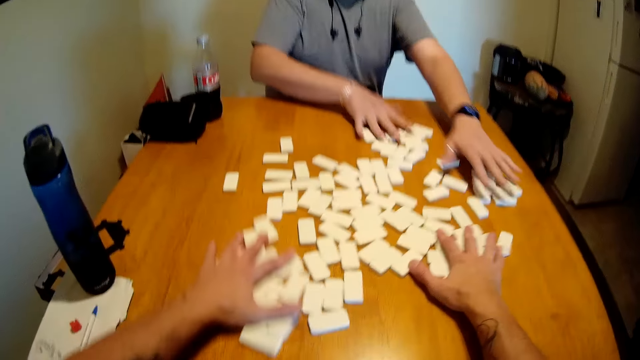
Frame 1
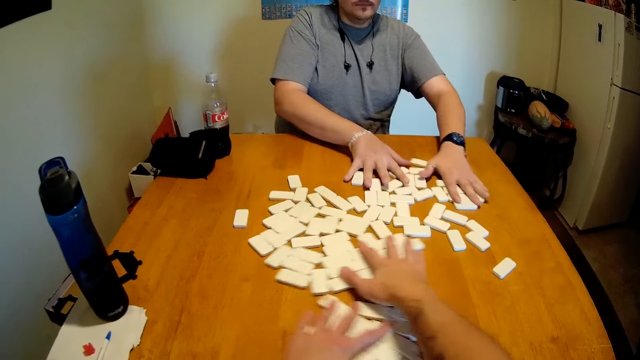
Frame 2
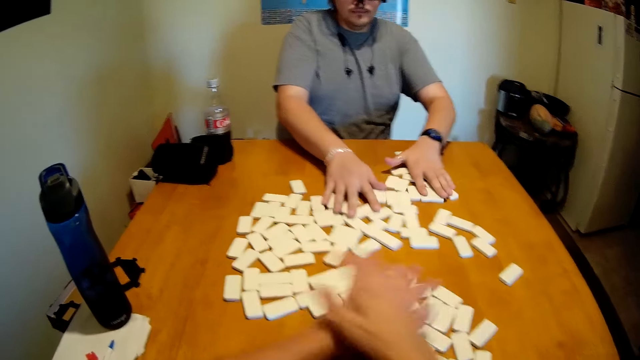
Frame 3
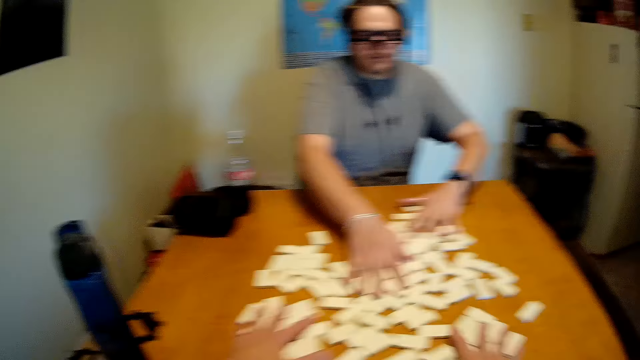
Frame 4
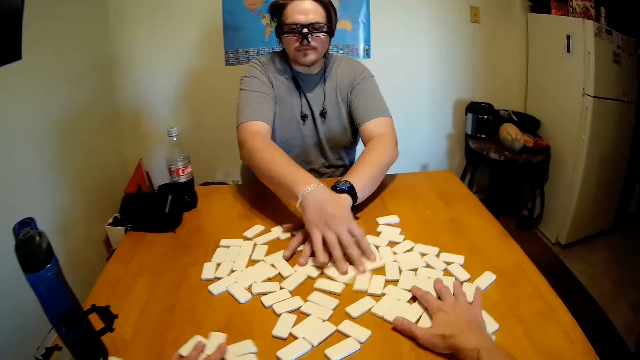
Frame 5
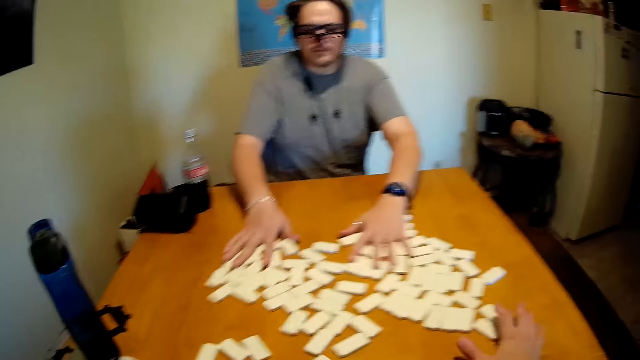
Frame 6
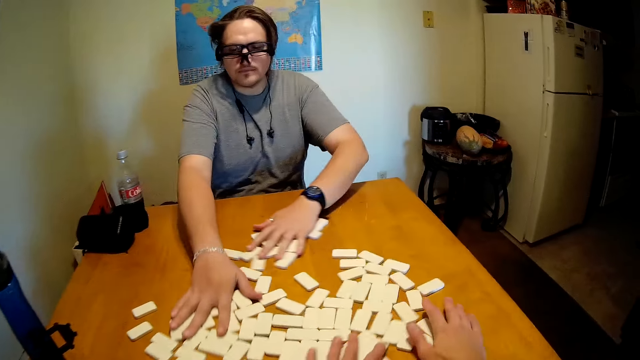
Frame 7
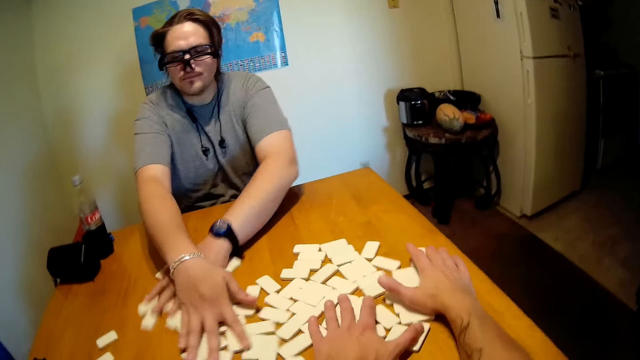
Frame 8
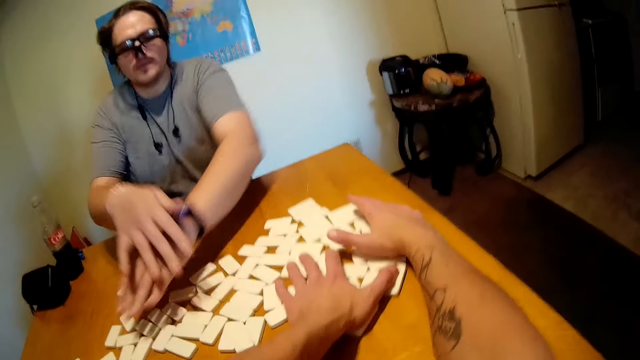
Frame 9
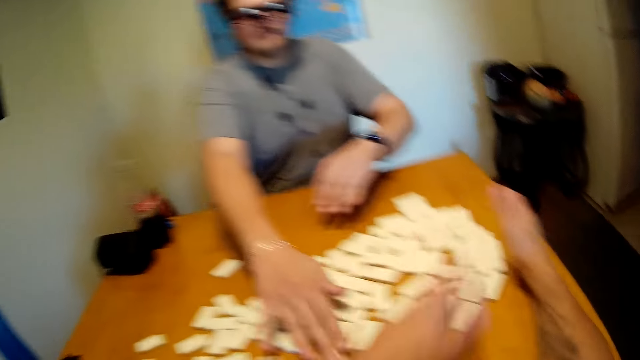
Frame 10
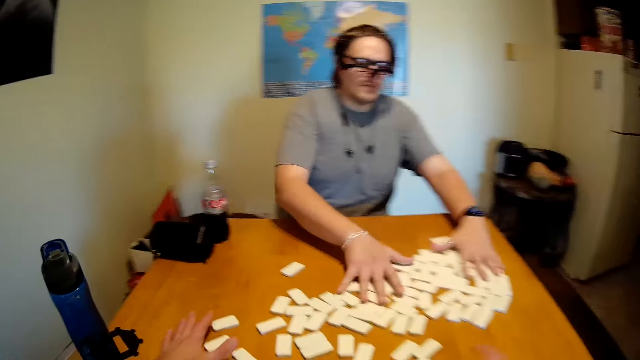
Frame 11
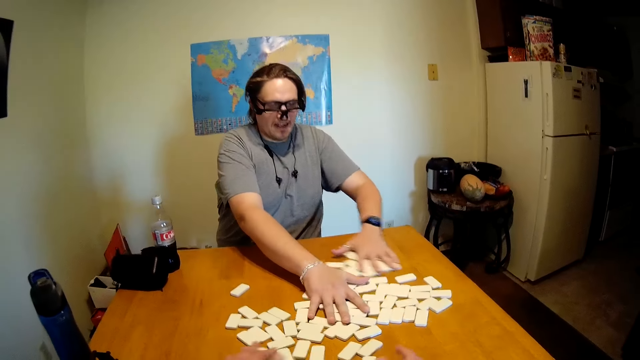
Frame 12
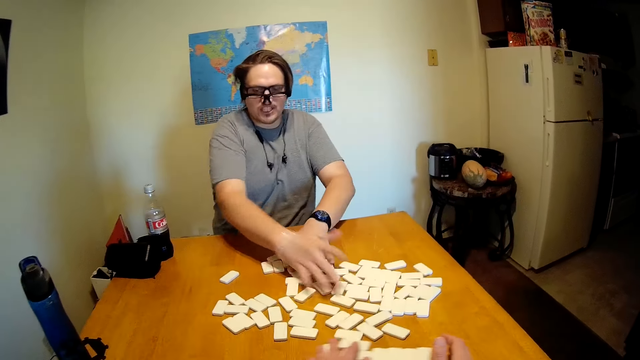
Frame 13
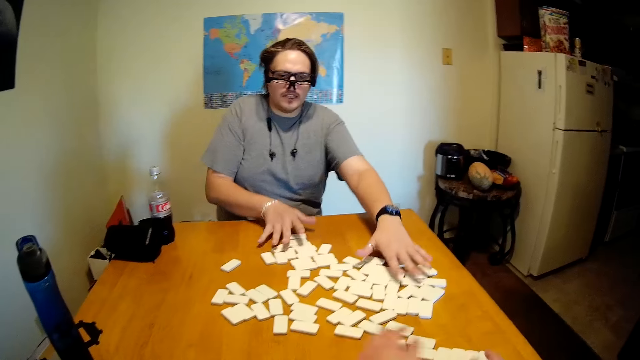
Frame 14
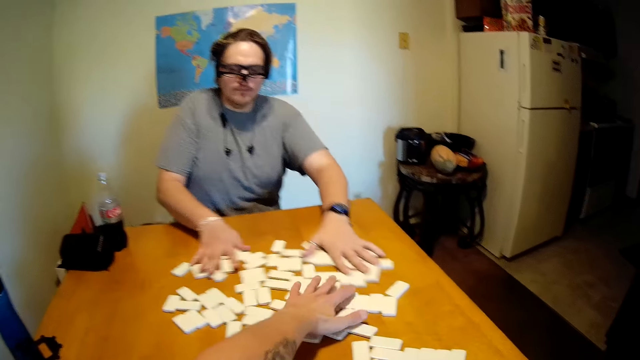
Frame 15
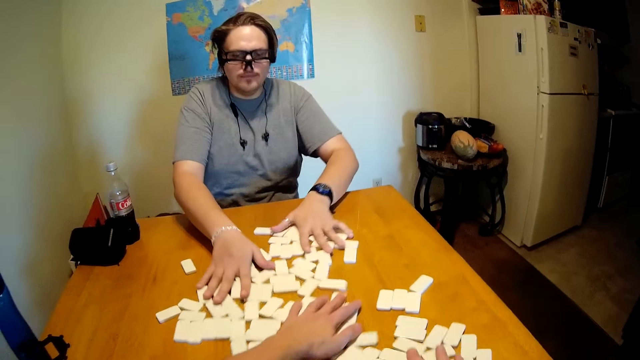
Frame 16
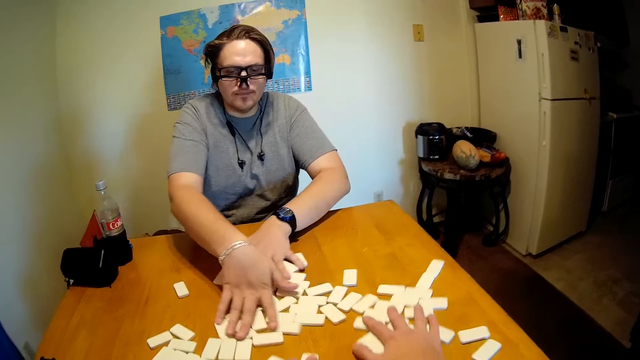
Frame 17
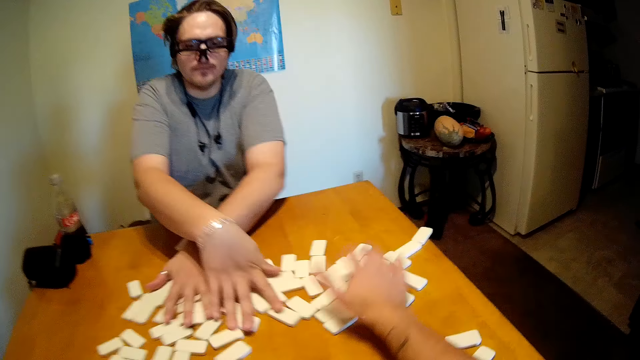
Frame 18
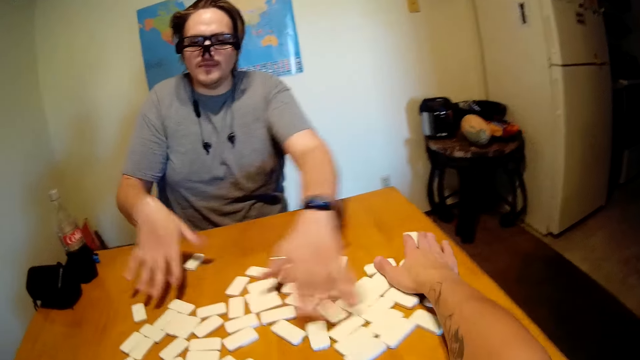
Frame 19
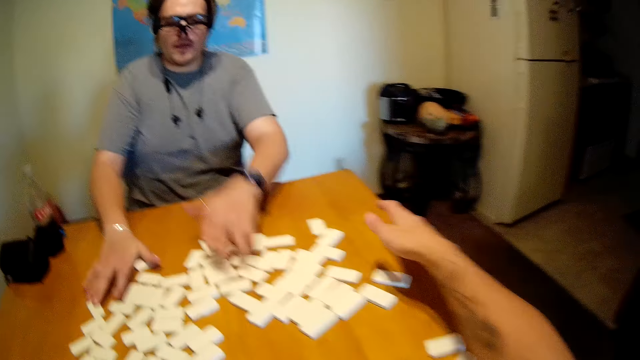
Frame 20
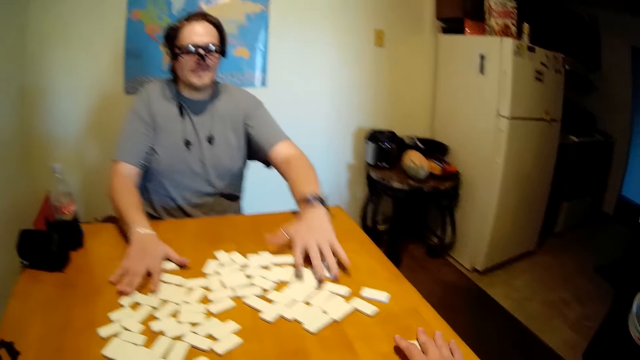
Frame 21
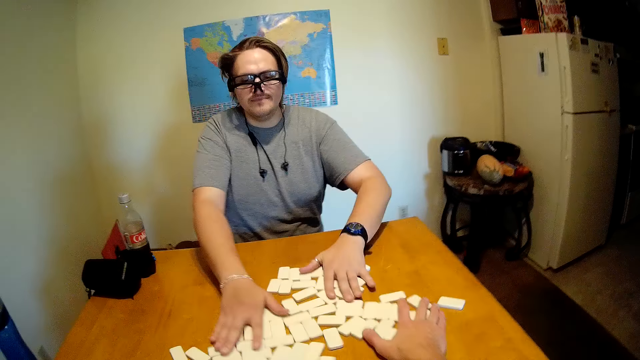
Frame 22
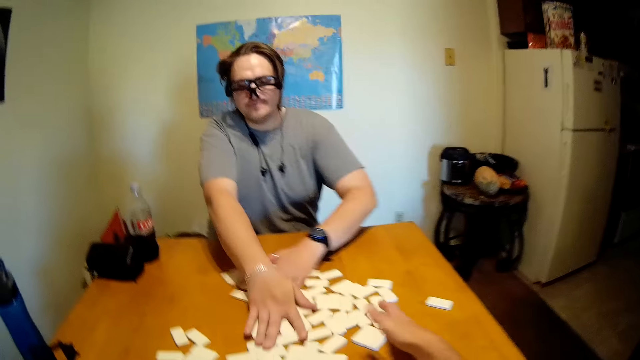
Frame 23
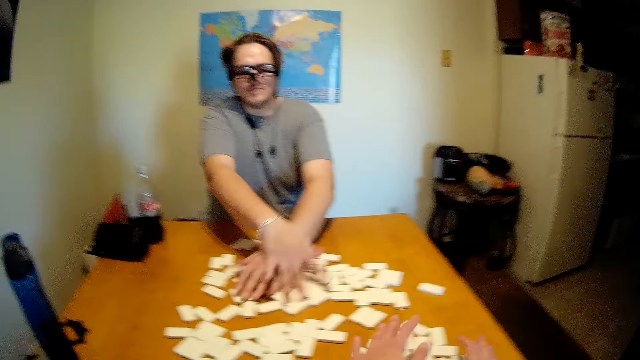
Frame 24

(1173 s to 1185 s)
A person moves the dominoes.

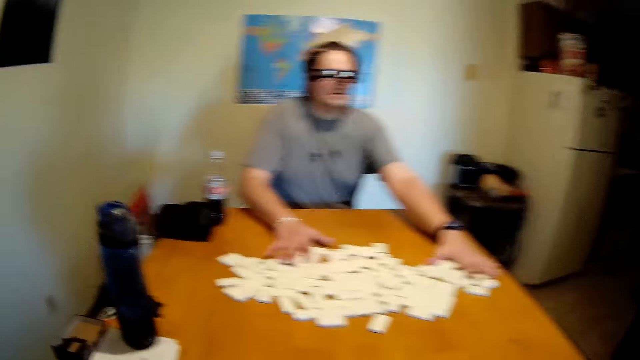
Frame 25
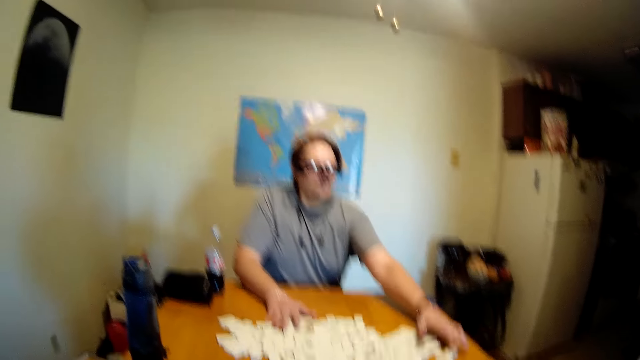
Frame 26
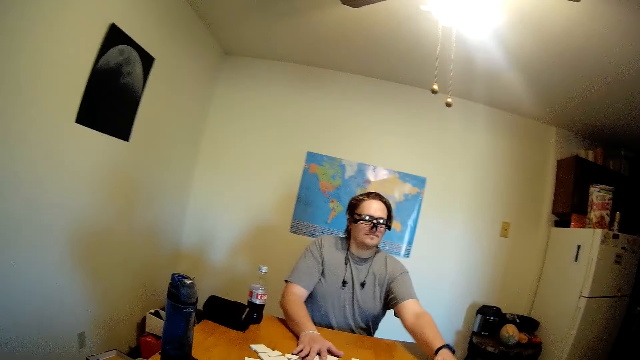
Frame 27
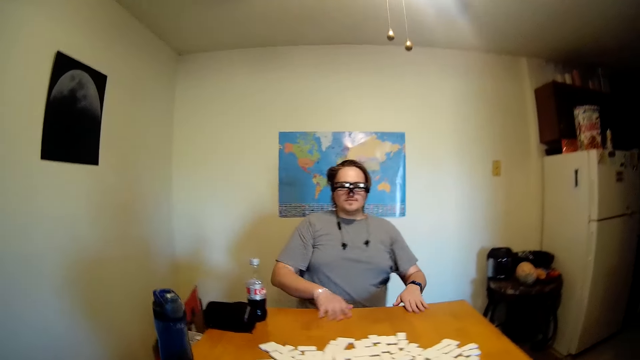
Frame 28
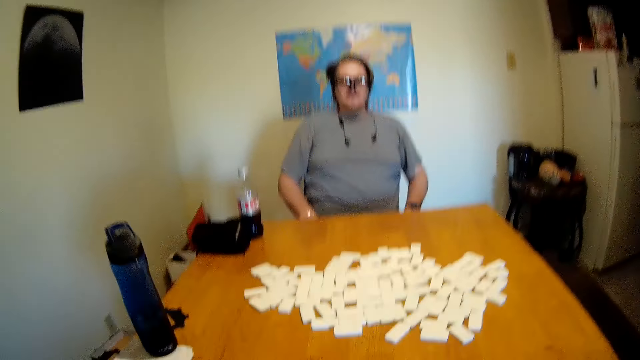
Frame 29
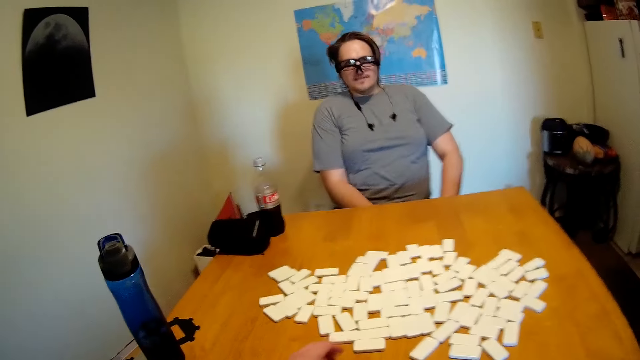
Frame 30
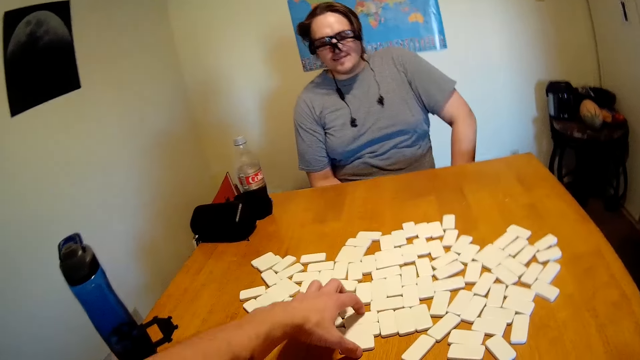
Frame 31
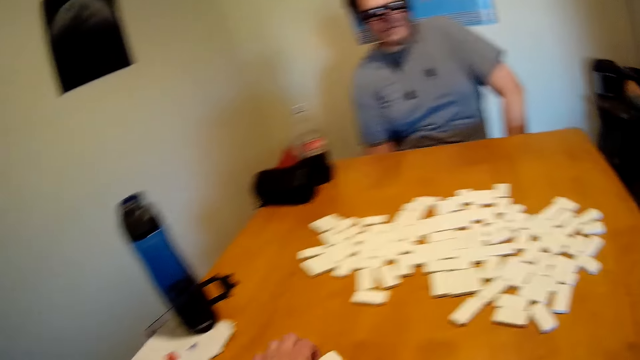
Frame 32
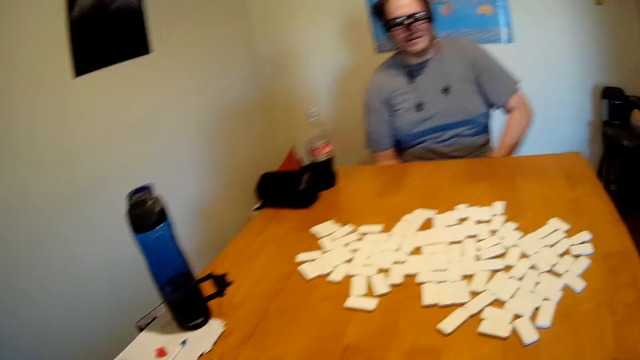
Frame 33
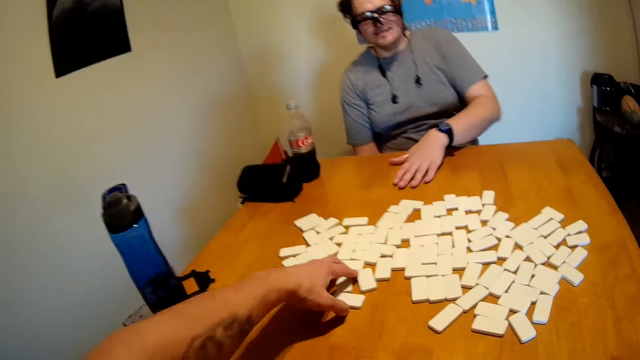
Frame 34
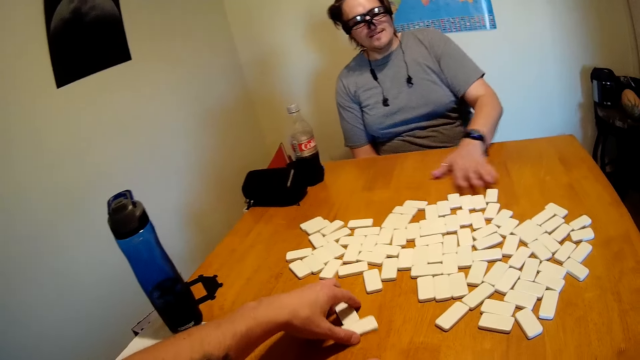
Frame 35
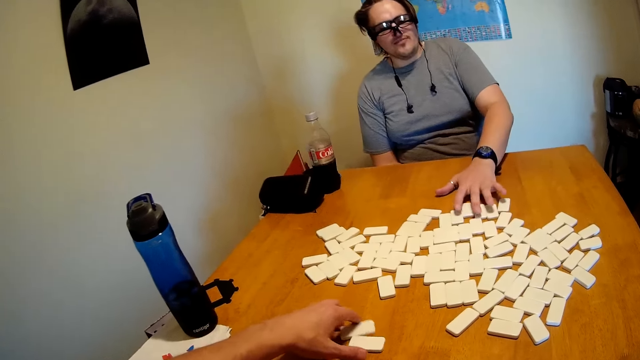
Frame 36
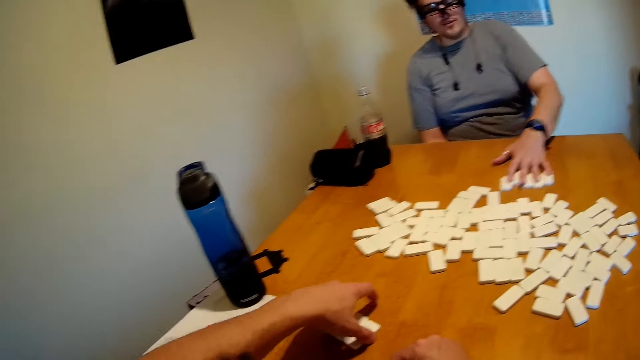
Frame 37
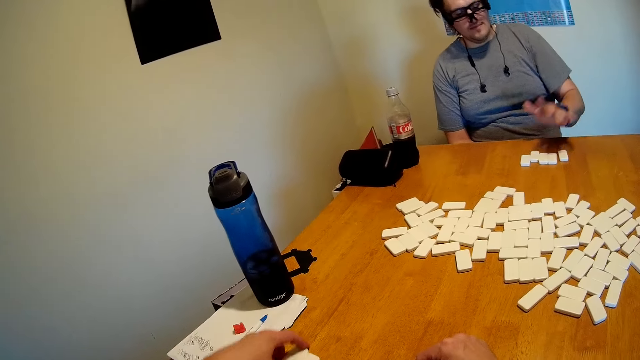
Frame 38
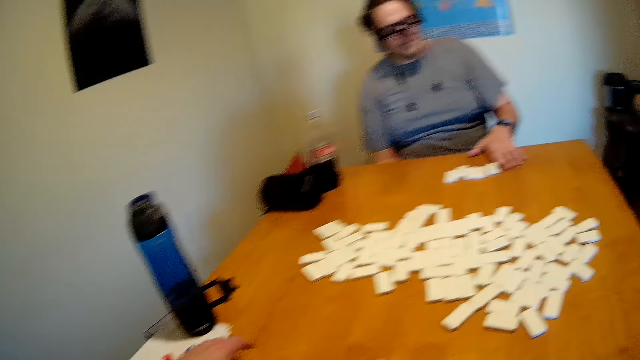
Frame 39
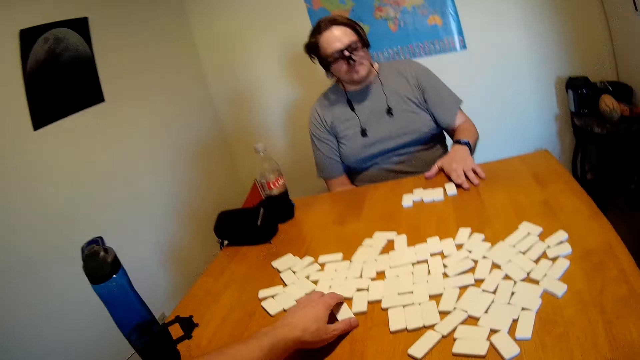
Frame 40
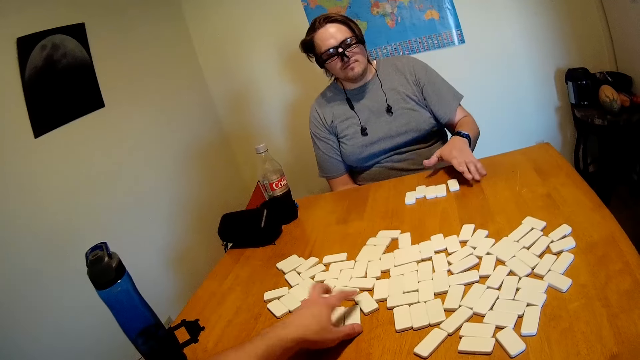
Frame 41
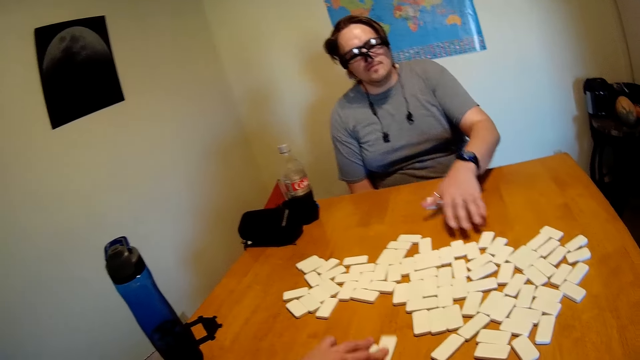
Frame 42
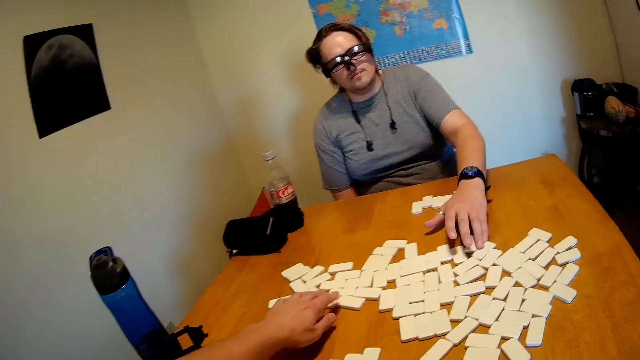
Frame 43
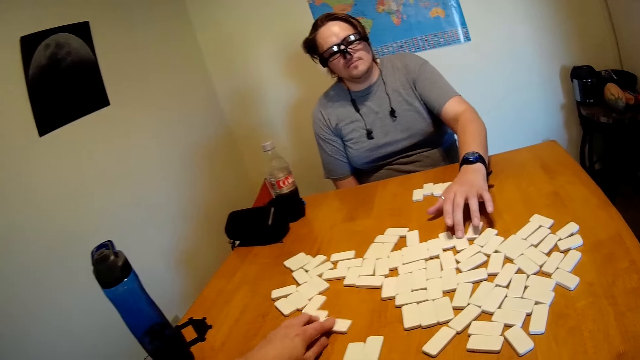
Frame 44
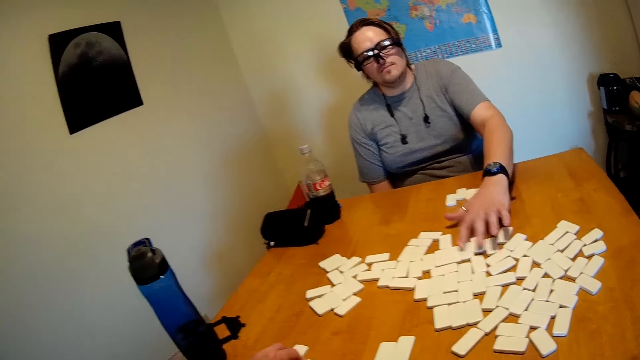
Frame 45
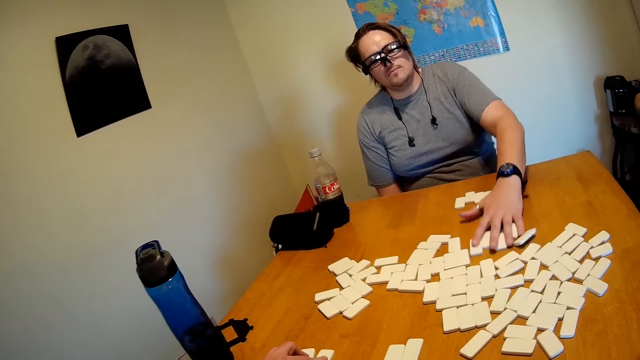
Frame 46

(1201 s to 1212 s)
The camera wearer stops to reshuffle the game pieces. A person pulls the game piece, puts the game piece on the table and picks up the game pieces. The camera wearer pulls the game piece. The person picks up the game pieces. The camera wearer counts the game piece.
